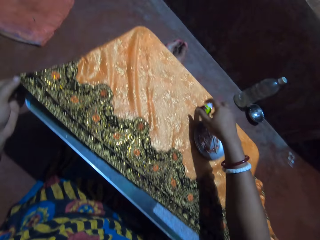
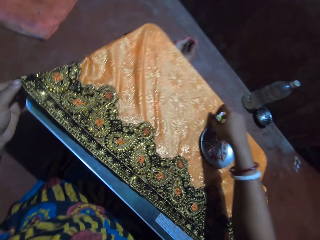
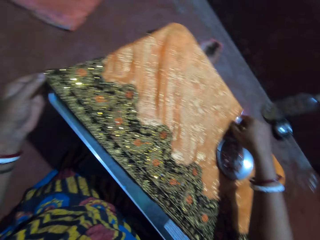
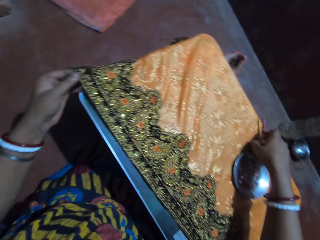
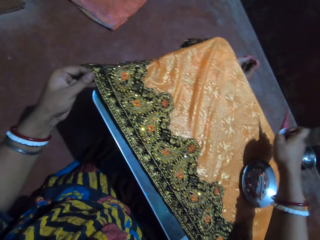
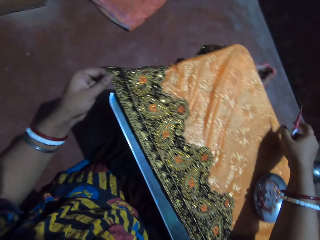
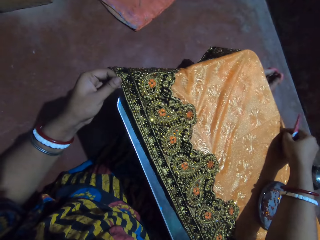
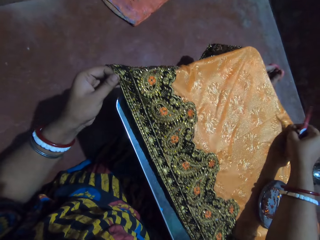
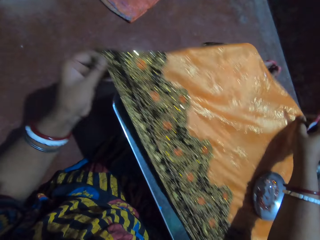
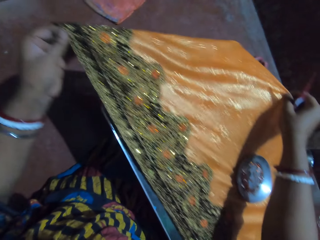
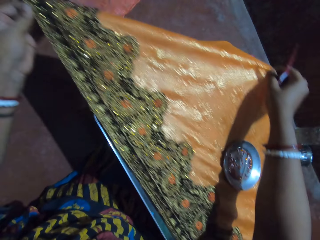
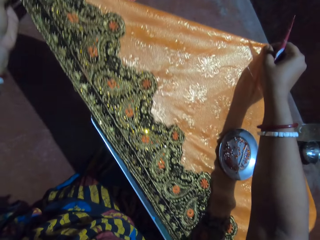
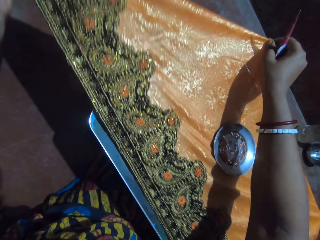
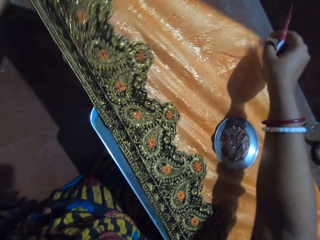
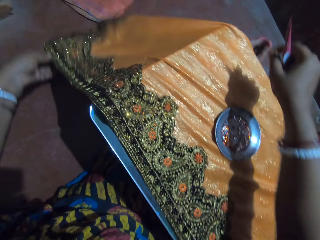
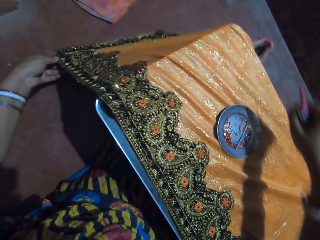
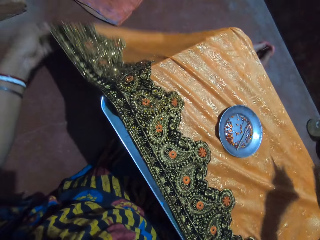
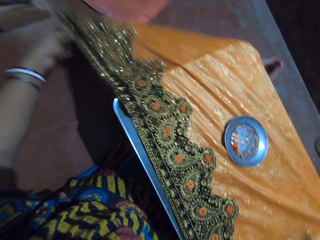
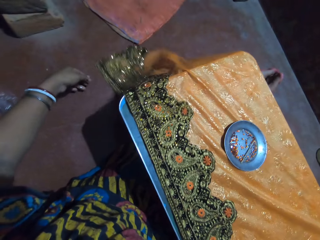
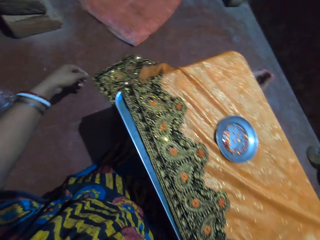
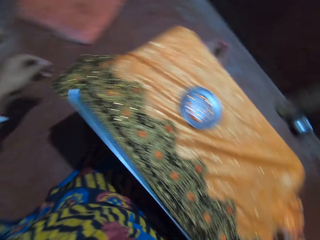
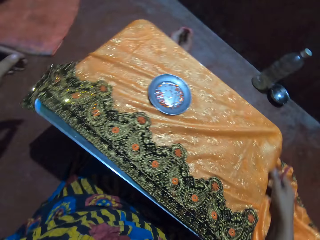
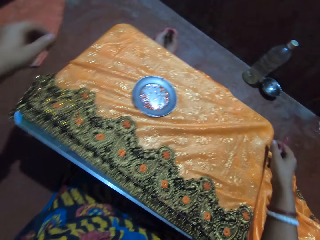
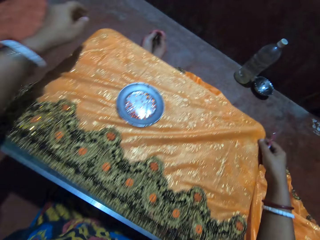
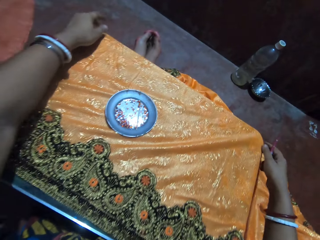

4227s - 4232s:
The camera wearer looks at the fabric. She picks a piece of plastic from the table with her right hand. She moves the fabric on the table with both hands. She holds the fabric.
